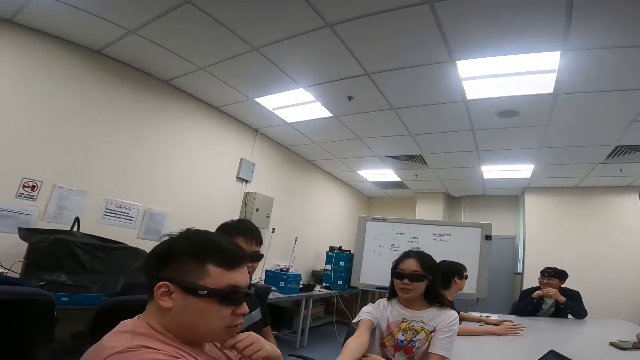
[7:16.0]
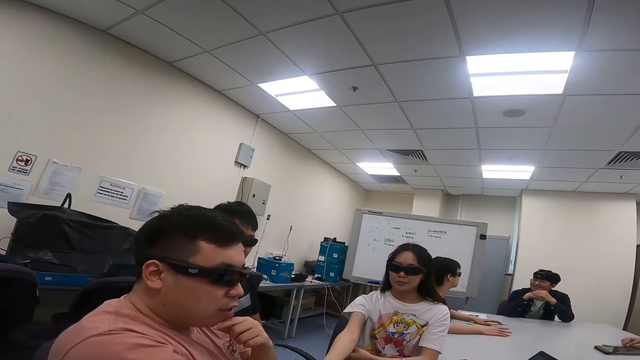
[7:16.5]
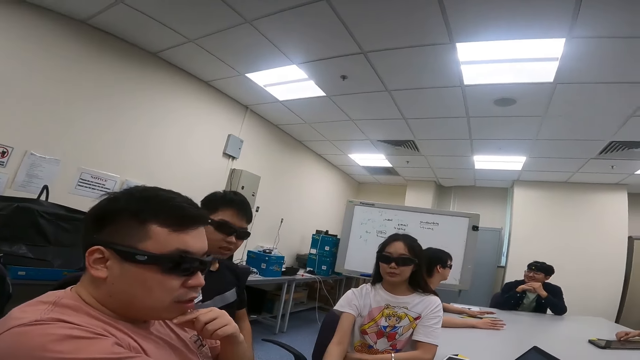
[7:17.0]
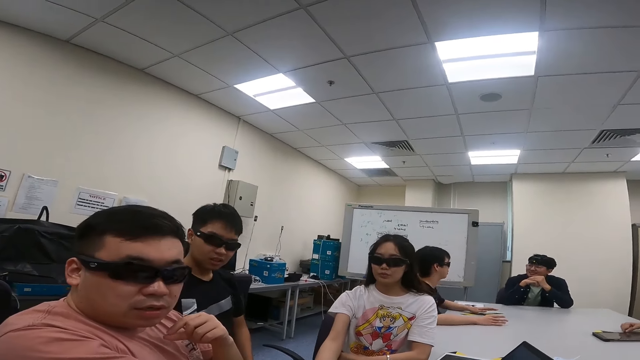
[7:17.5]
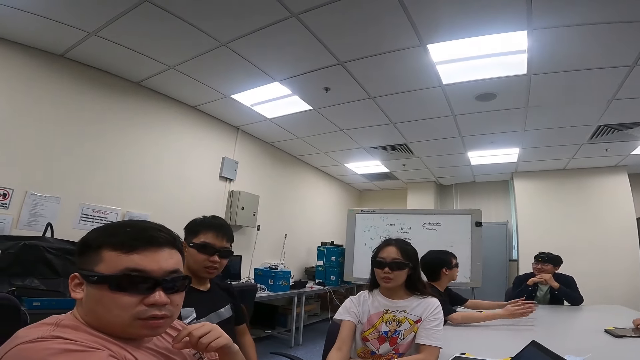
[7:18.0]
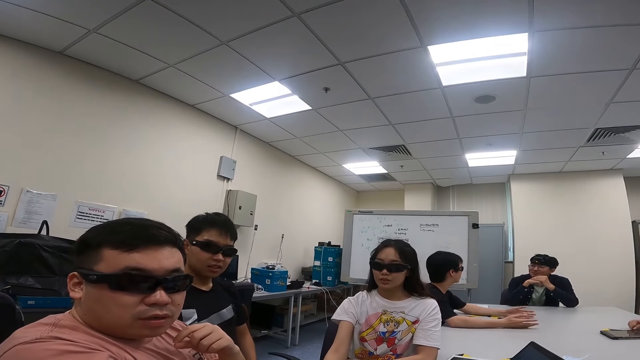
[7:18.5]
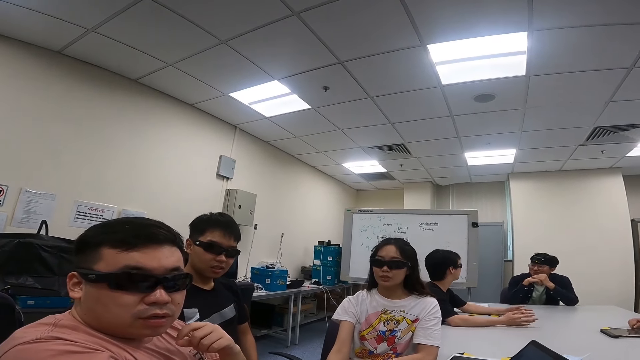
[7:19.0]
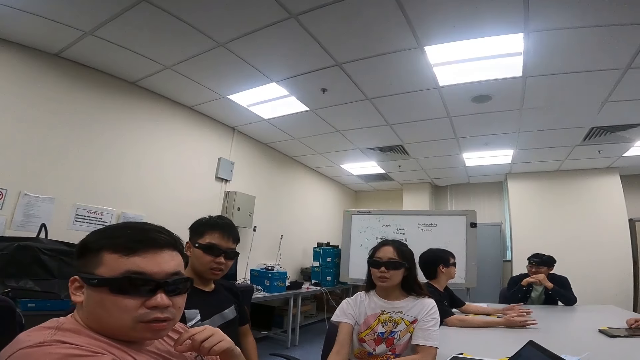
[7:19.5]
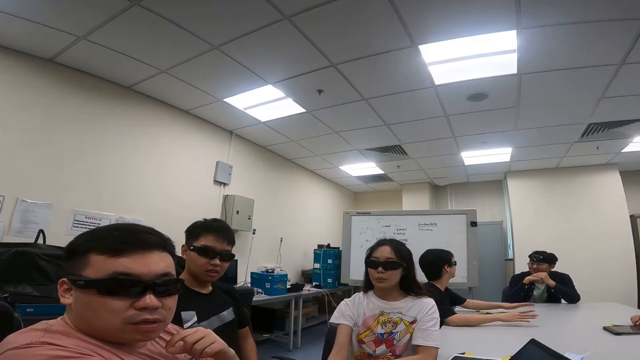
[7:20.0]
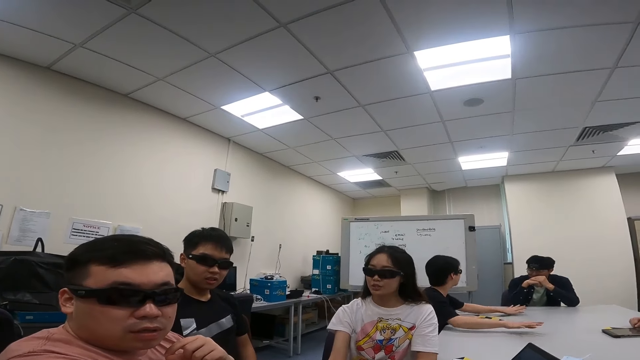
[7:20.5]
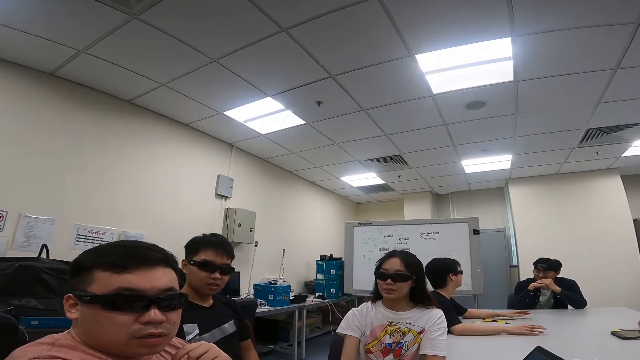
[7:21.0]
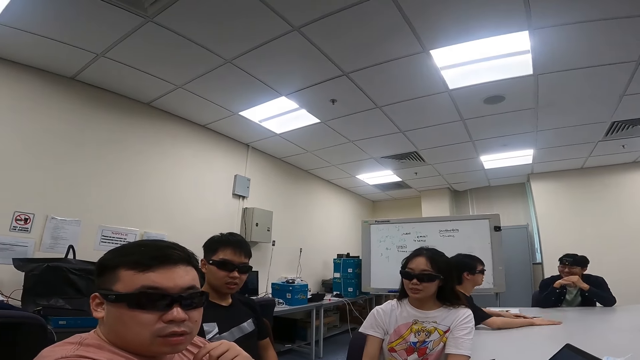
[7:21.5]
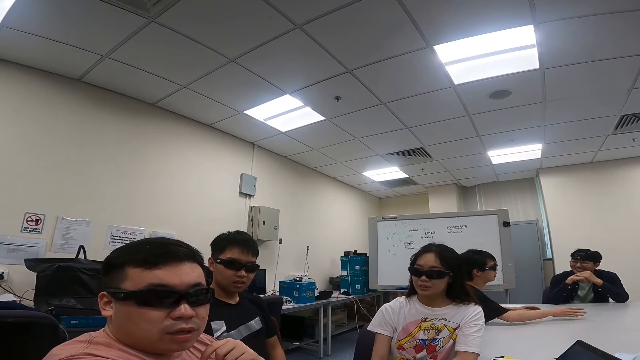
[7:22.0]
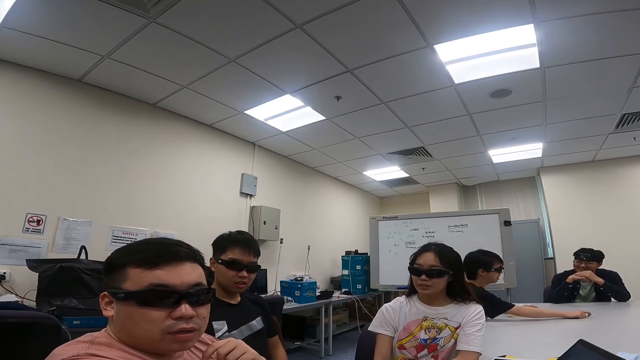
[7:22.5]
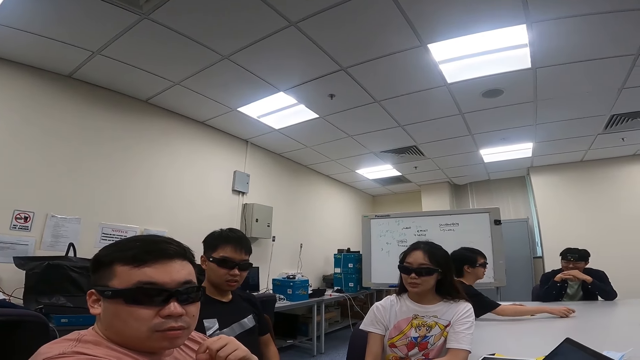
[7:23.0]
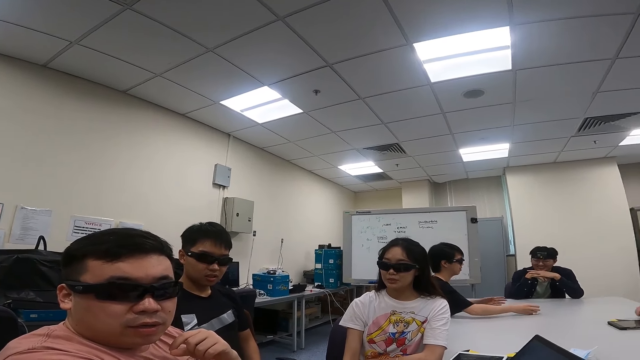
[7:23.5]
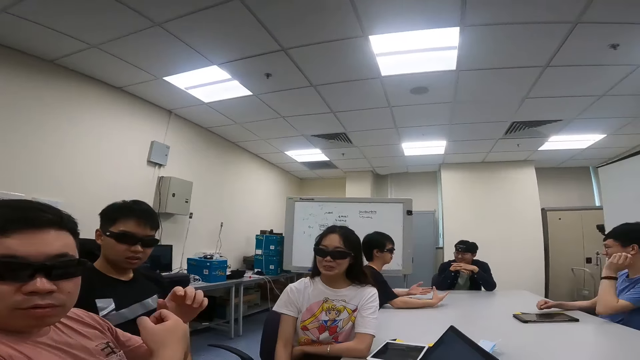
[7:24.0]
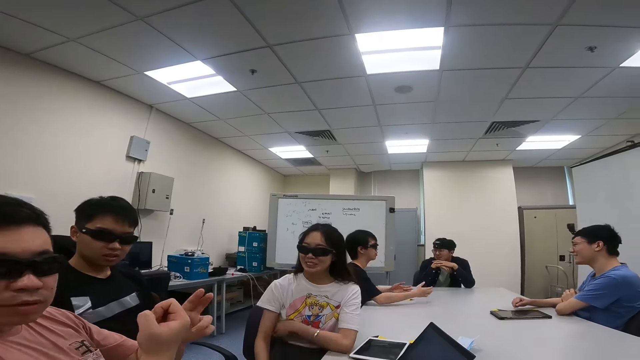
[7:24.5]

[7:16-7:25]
The camera wearer talks to a person, another person and a third person.

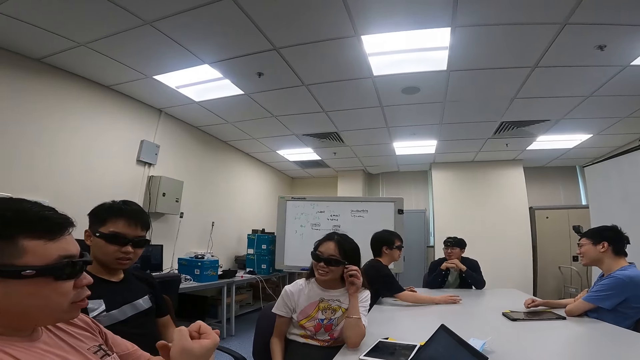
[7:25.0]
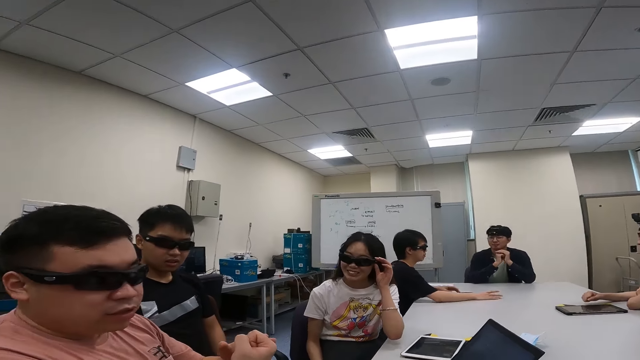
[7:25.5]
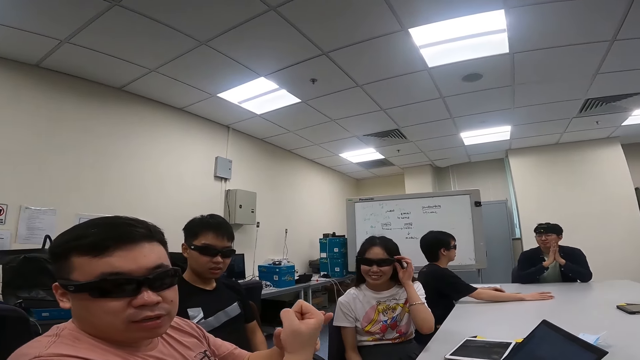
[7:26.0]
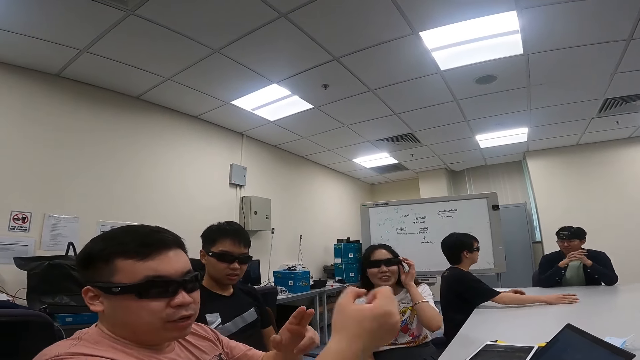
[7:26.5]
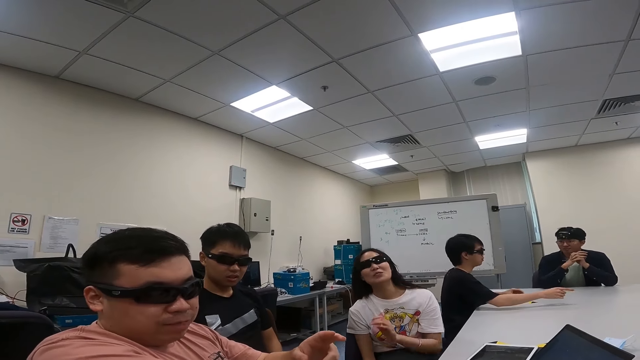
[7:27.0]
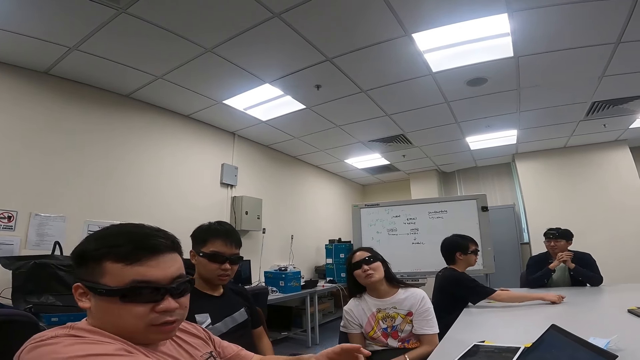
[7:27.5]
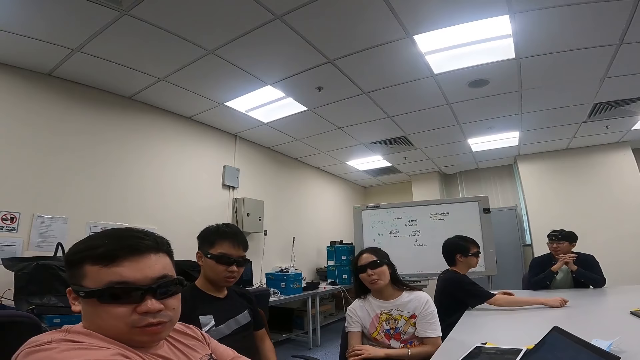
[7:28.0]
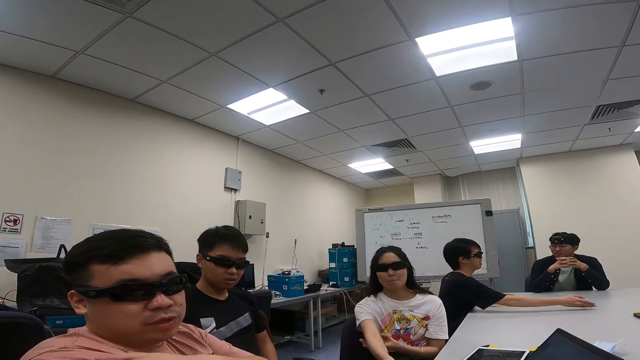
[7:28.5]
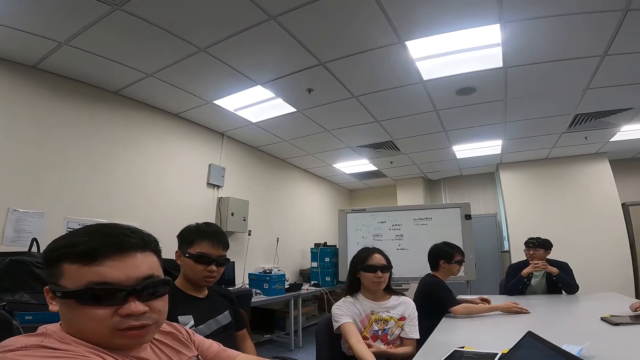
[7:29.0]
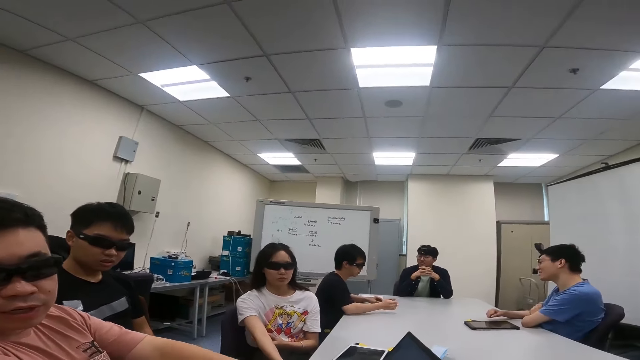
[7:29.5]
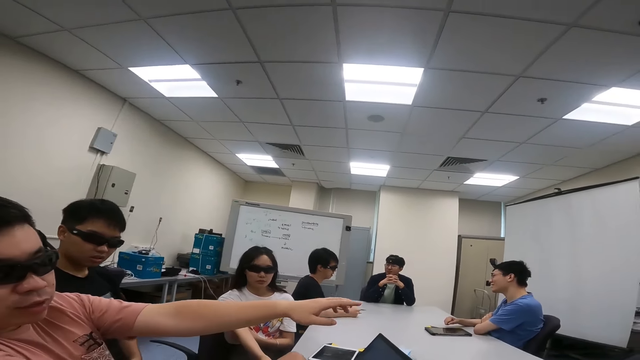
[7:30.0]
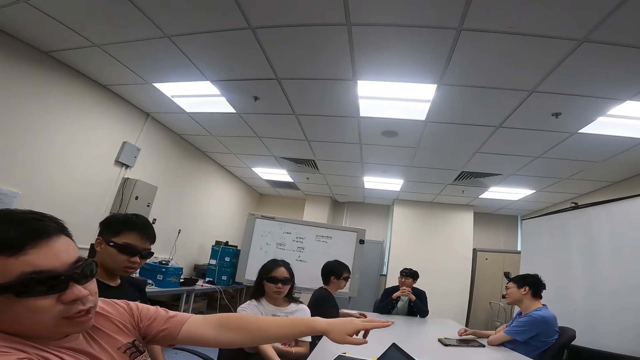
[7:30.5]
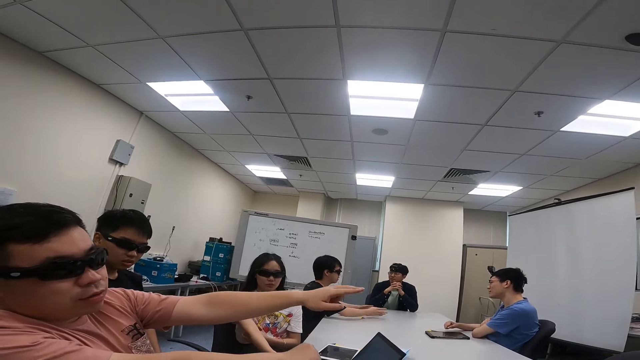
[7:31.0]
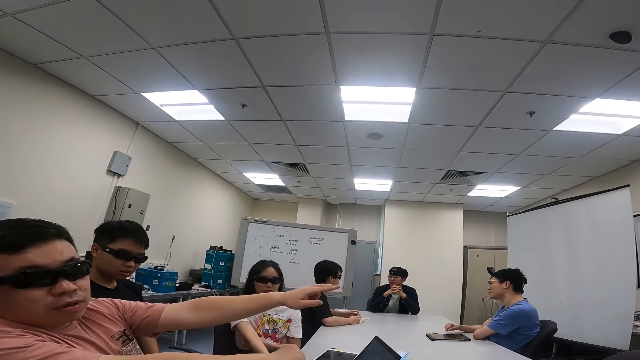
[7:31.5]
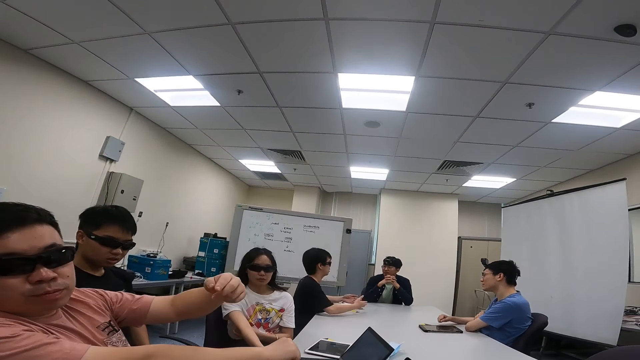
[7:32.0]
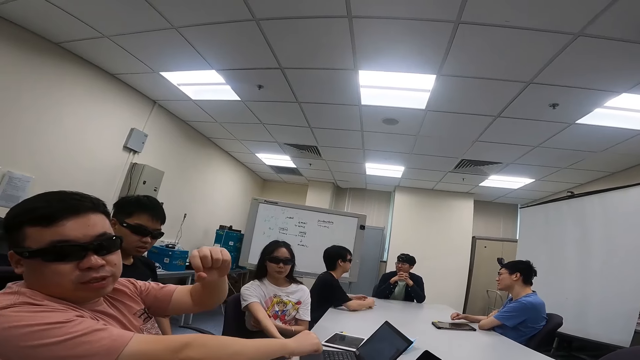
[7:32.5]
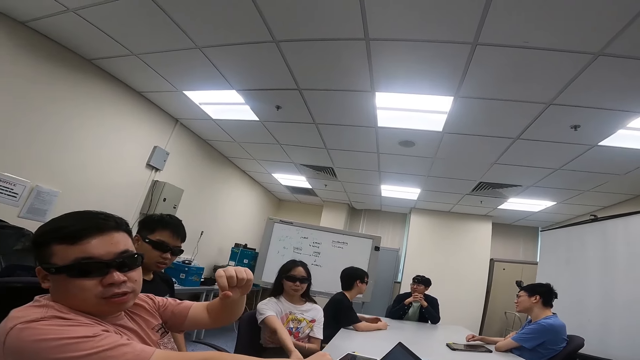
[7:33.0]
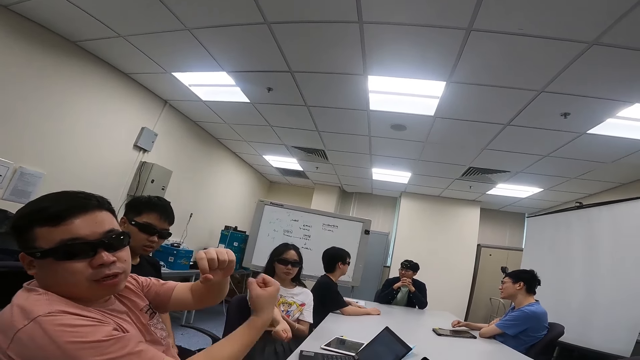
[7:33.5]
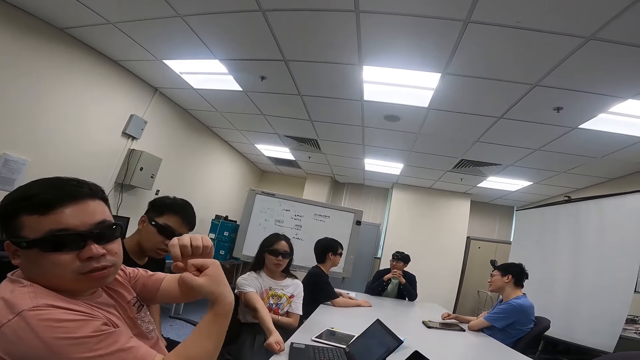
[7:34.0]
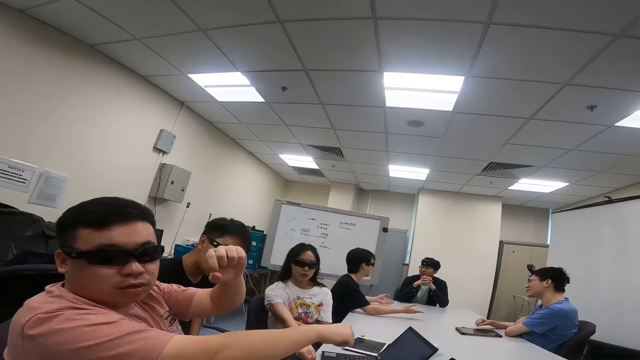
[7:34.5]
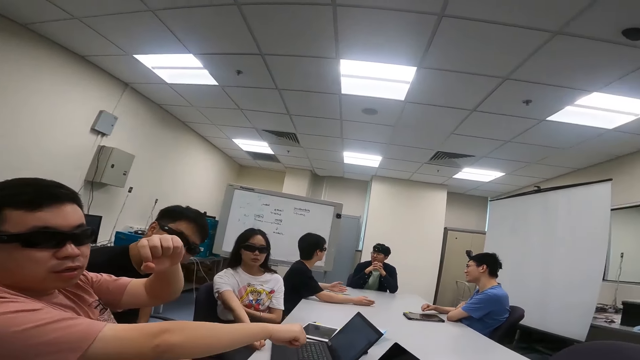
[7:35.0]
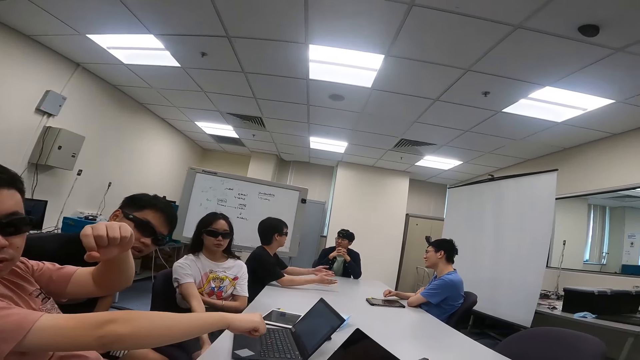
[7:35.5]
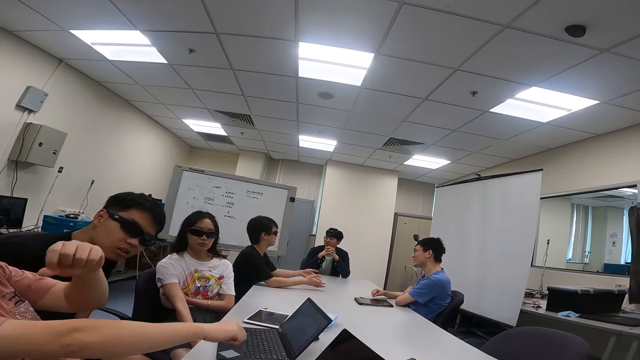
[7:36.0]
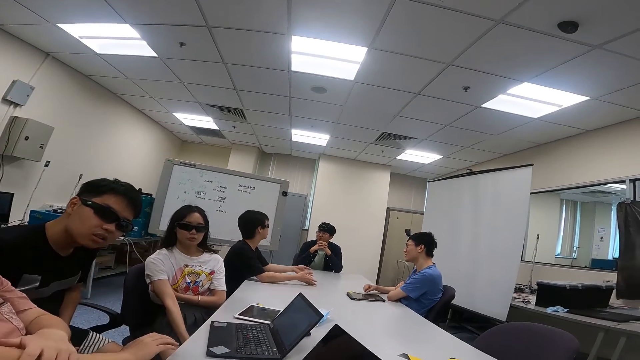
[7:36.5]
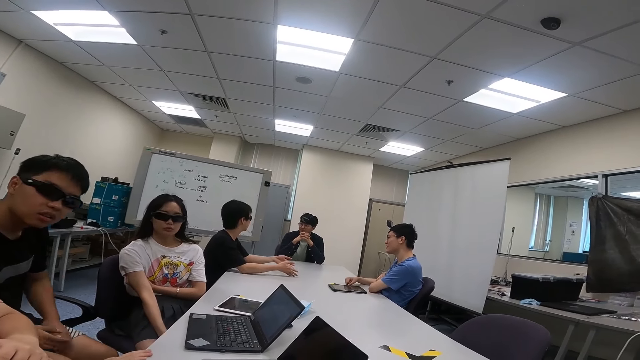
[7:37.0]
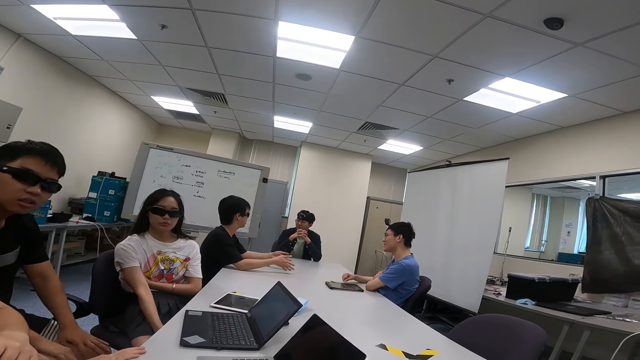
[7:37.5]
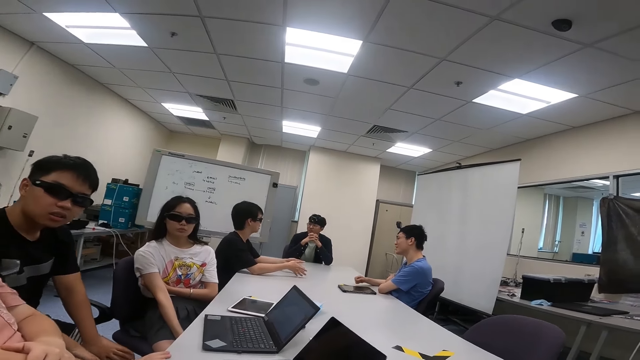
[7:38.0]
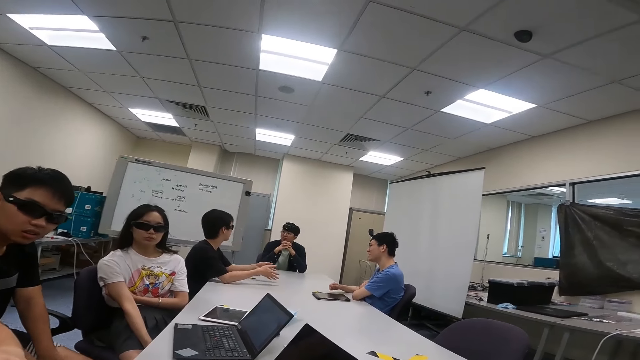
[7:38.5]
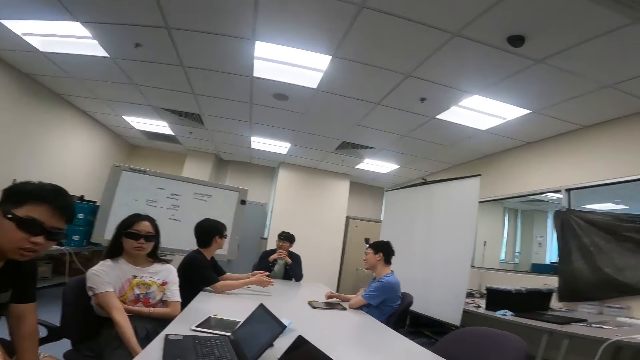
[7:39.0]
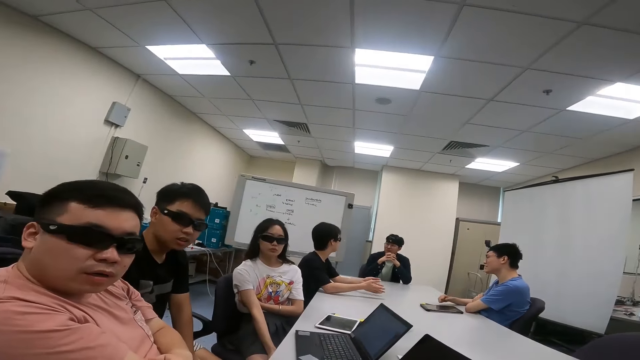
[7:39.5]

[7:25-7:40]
A person adjusts the goggles. Another person talks to the camera wearer. A man stretches his hand as they converse. The camera wearer talks to a third person and the first person.
